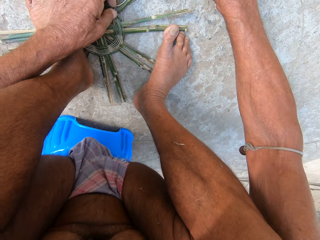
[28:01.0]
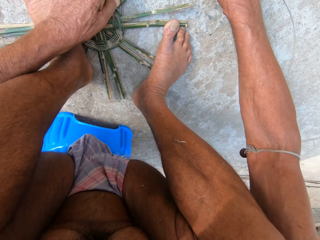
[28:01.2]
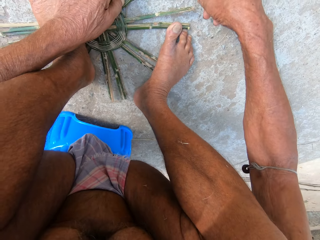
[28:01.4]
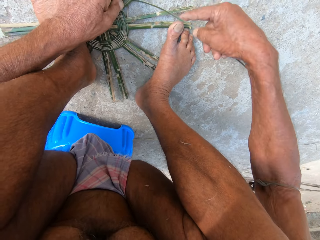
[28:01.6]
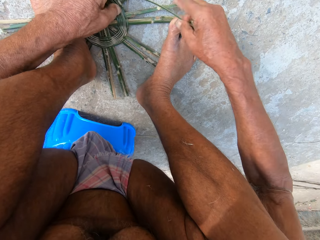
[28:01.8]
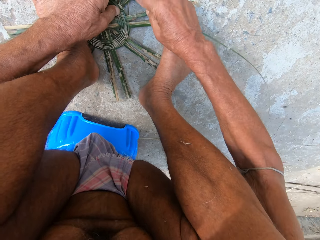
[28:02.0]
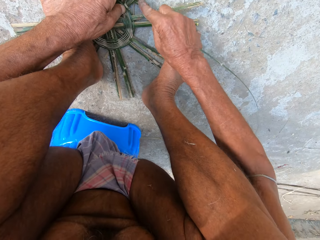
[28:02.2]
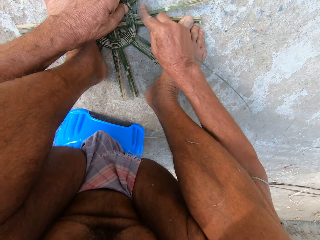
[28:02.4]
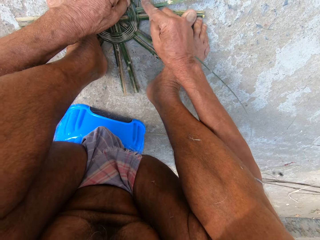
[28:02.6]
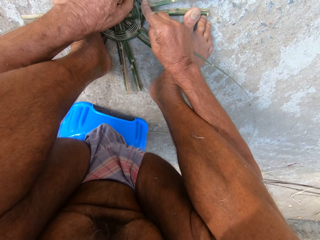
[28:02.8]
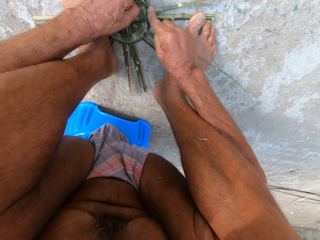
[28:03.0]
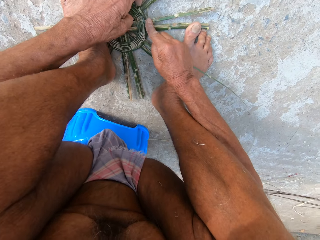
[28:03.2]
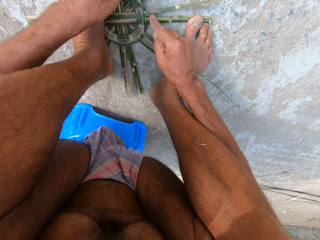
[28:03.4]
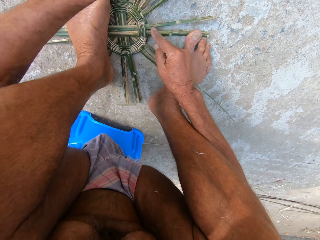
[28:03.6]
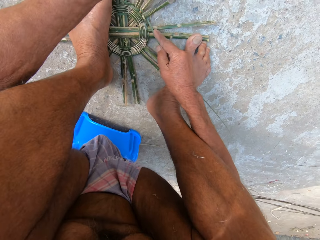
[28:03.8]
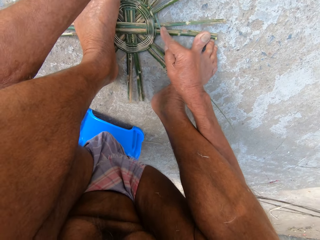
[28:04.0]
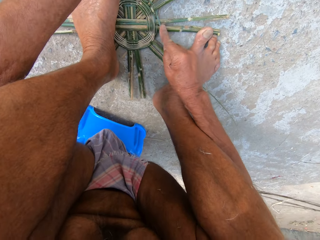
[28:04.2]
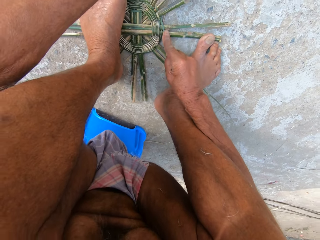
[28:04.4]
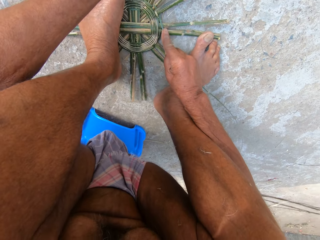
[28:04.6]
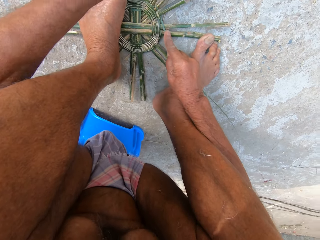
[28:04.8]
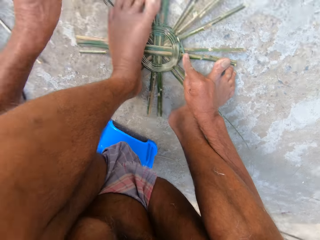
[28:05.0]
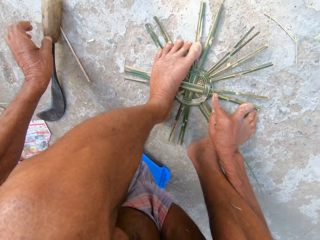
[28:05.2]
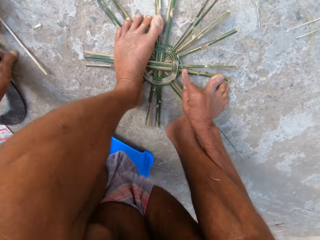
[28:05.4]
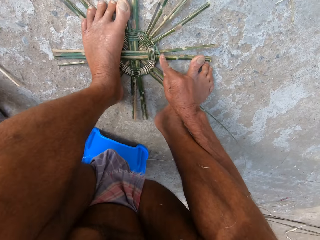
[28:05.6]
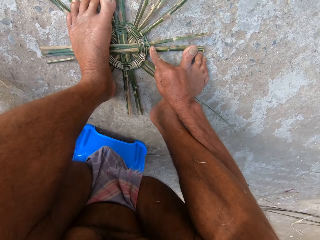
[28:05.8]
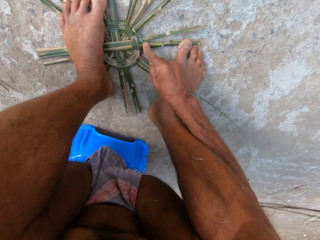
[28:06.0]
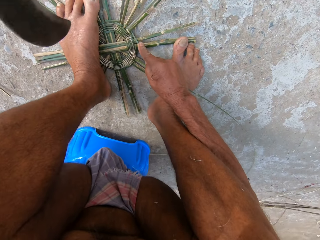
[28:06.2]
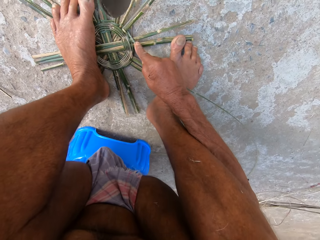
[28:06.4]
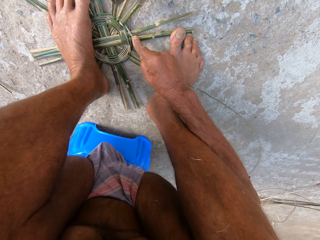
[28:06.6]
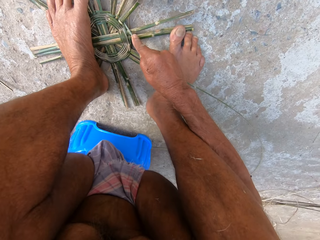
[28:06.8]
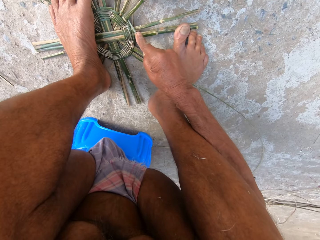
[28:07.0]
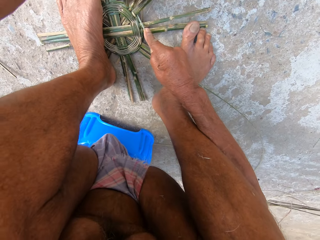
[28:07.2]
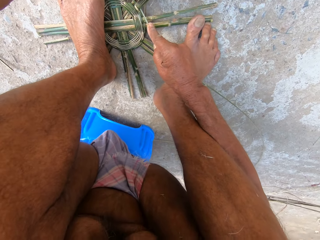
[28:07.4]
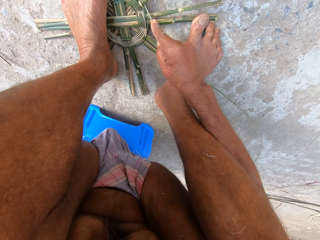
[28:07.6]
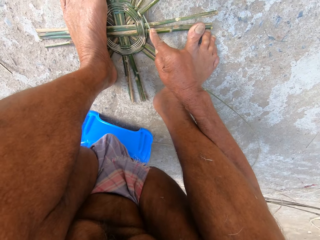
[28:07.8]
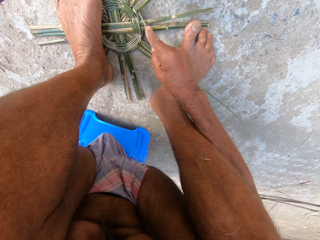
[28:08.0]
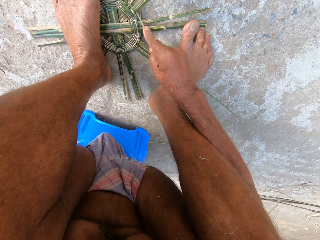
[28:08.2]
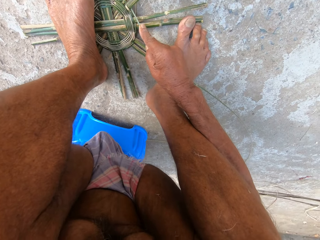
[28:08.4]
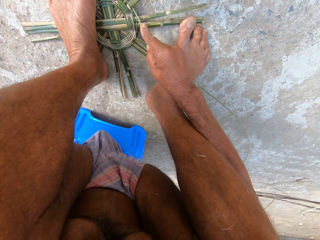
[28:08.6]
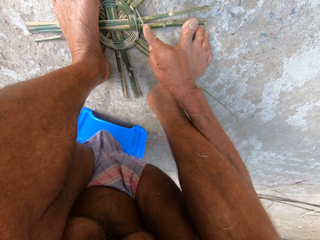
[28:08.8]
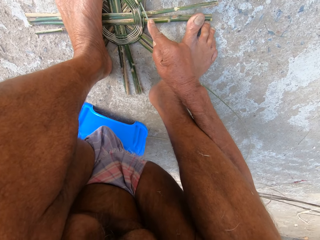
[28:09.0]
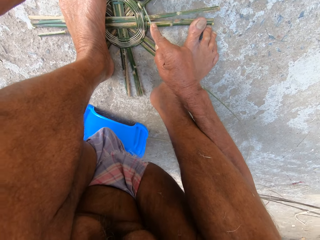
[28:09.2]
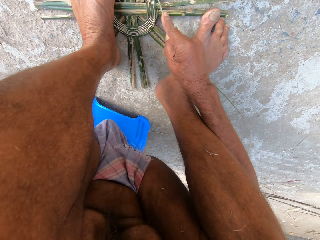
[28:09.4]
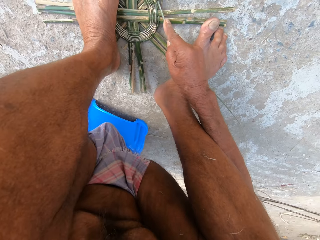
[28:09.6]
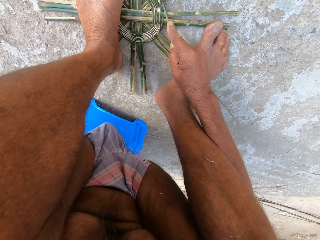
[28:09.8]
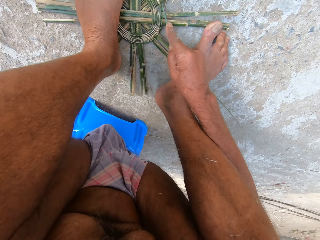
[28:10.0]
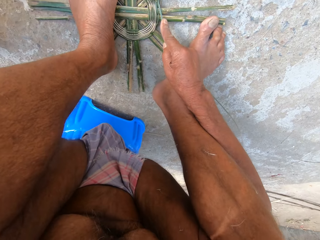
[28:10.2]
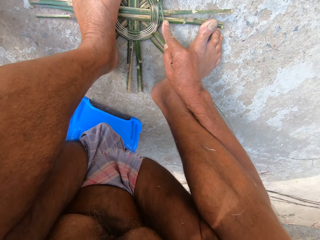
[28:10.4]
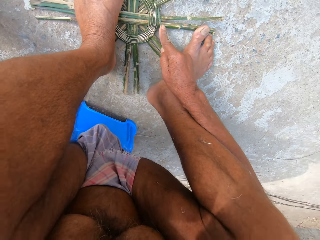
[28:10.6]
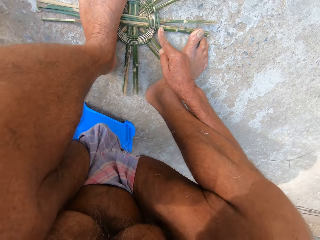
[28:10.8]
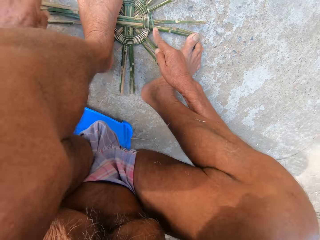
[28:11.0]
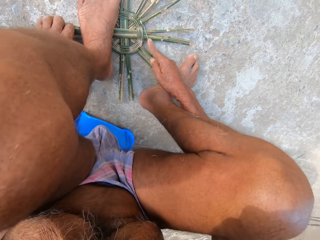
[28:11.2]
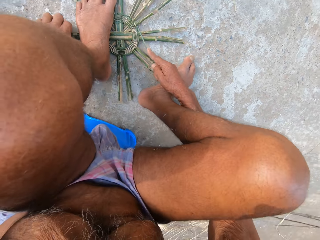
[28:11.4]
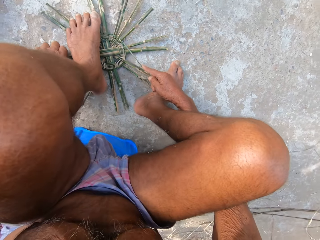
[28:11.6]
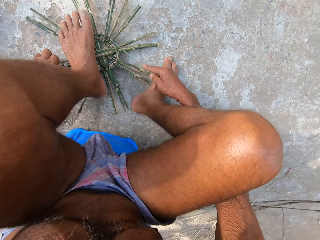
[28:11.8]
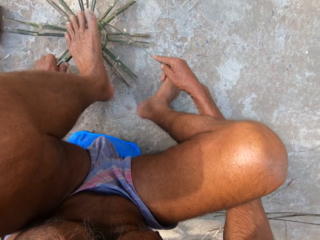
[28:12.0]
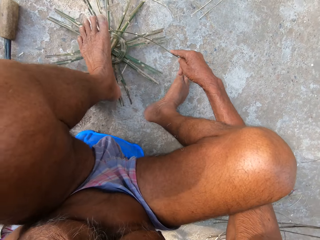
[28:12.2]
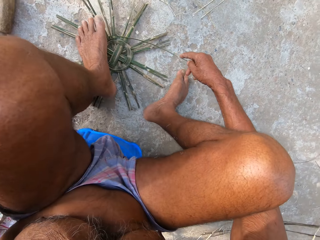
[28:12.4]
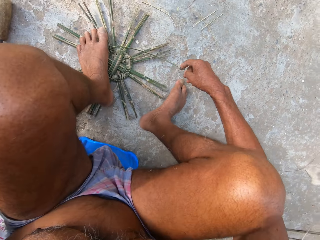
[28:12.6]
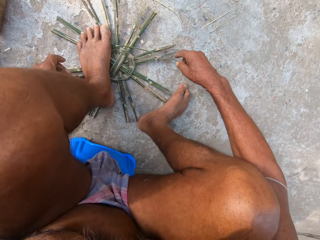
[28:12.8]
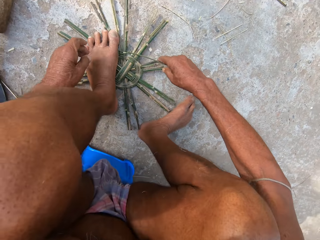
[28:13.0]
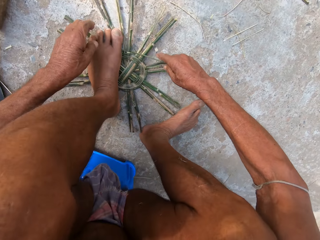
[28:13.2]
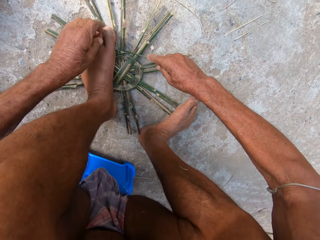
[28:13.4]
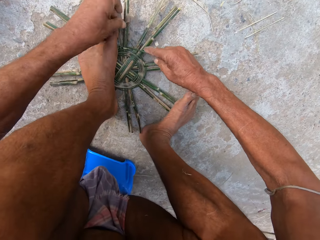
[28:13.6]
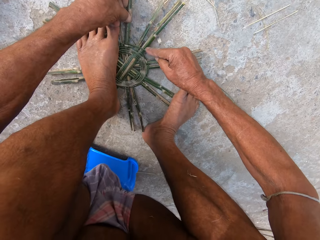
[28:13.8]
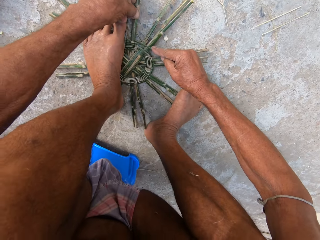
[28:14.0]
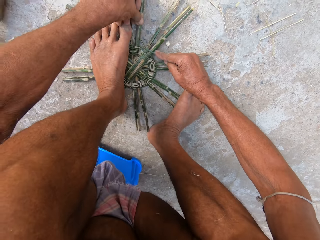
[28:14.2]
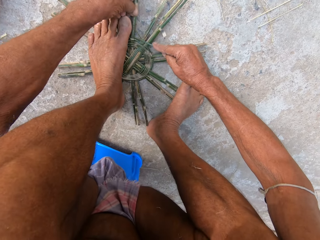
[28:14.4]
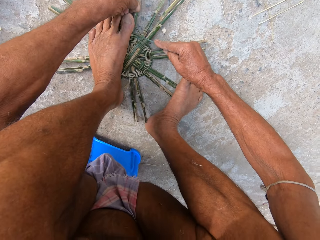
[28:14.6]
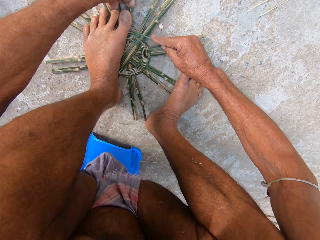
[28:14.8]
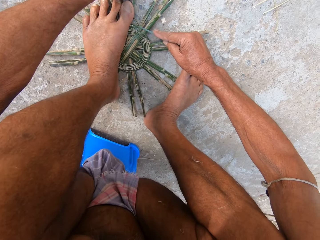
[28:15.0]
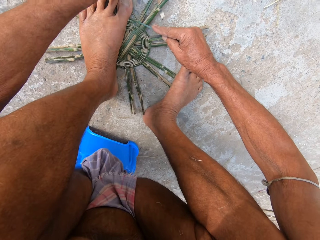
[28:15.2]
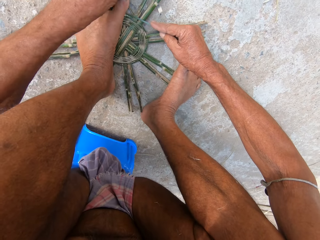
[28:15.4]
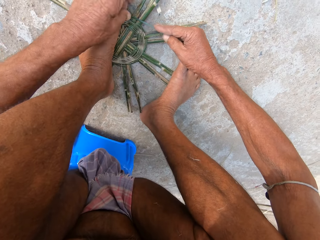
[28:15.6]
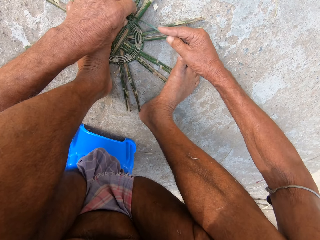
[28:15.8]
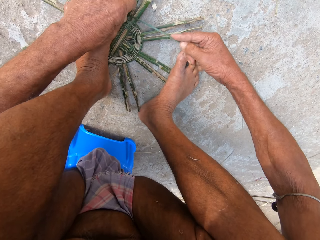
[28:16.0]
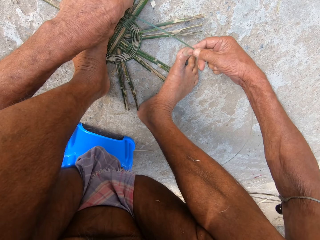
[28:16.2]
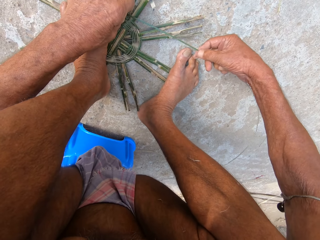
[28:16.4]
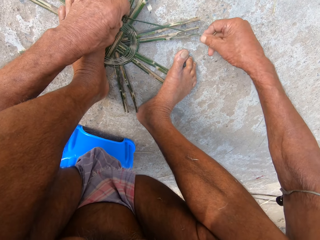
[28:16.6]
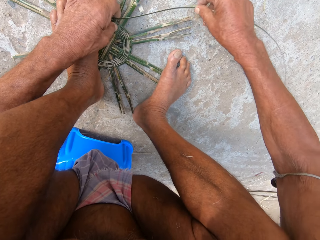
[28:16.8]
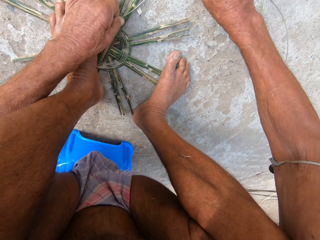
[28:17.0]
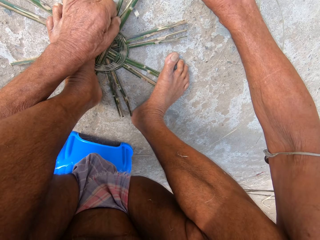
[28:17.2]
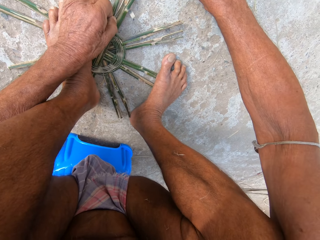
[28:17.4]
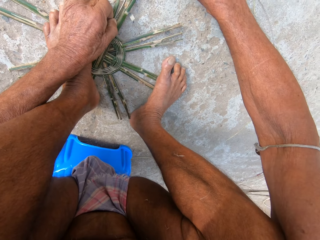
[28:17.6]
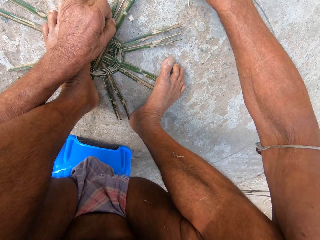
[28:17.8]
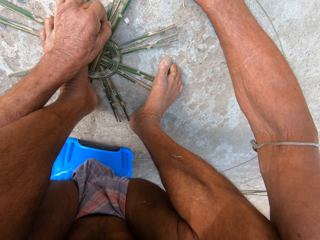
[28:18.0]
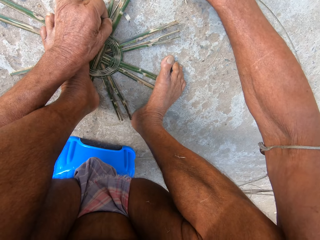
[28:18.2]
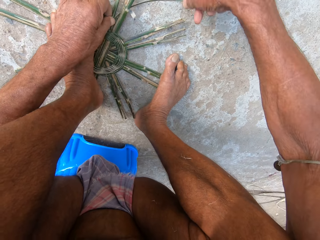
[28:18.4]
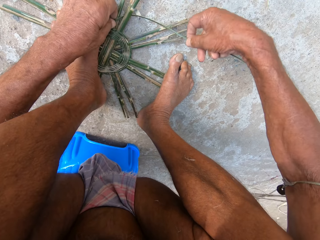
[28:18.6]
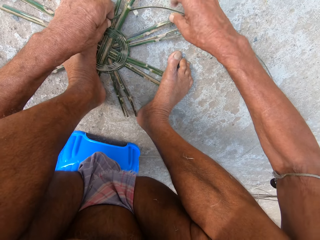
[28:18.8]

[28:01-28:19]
The camera wearer picks the machete from the floor with his left hand. He hits the bamboo basket on the floor with the machete in his left hand. He drops the machete on the floor with his left hand. He turns the bamboo basket on the floor with his left hand. He weaves the bamboo basket on the floor with both hands.

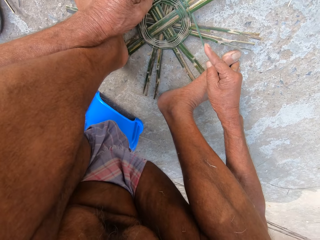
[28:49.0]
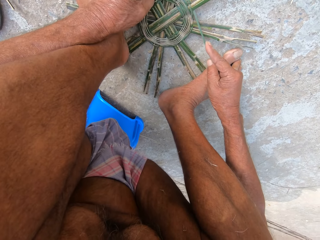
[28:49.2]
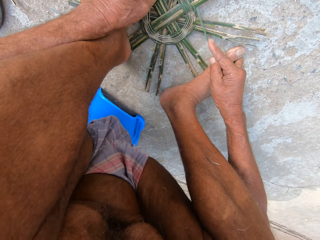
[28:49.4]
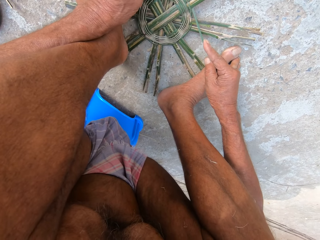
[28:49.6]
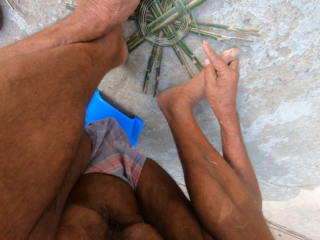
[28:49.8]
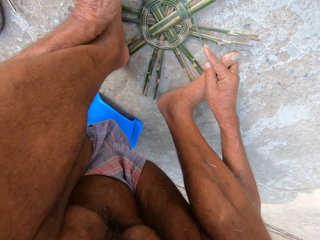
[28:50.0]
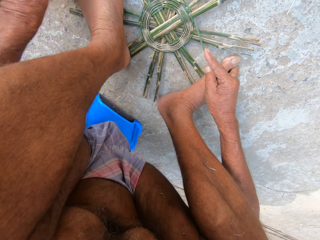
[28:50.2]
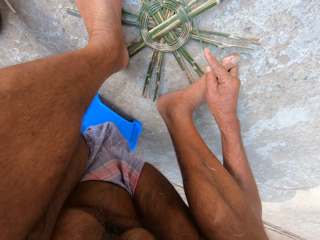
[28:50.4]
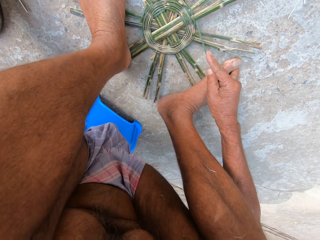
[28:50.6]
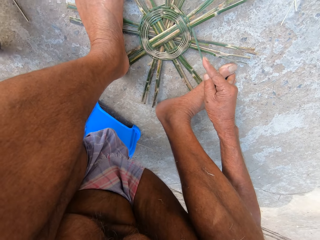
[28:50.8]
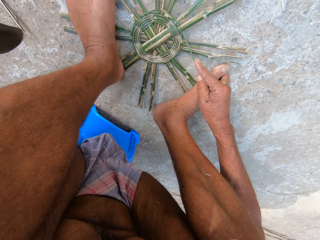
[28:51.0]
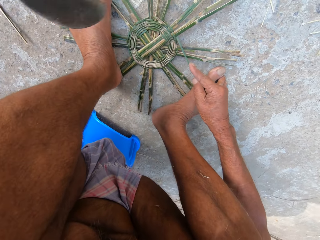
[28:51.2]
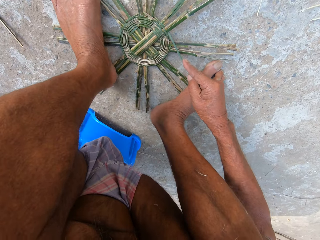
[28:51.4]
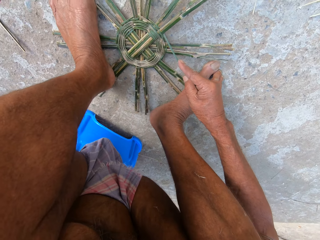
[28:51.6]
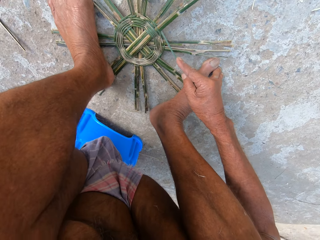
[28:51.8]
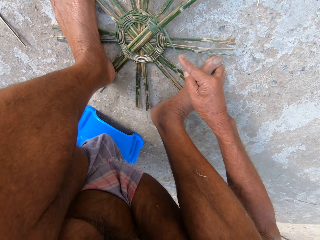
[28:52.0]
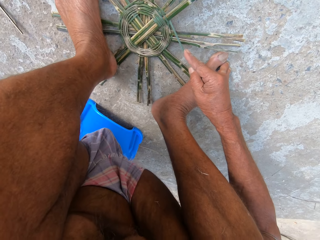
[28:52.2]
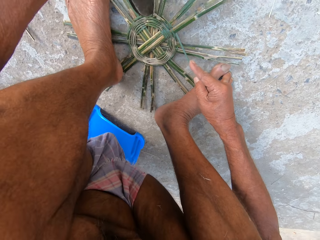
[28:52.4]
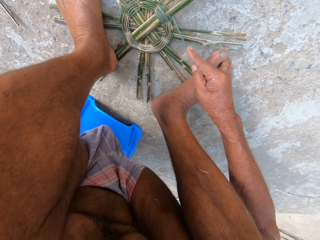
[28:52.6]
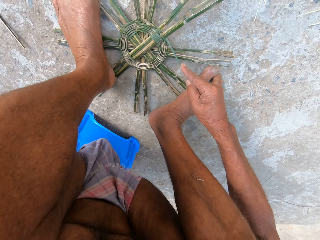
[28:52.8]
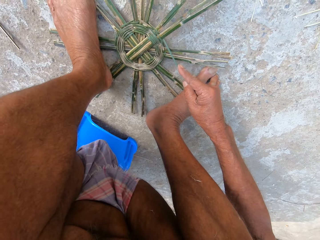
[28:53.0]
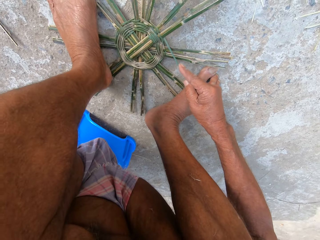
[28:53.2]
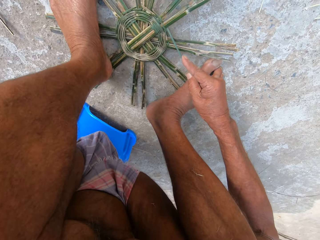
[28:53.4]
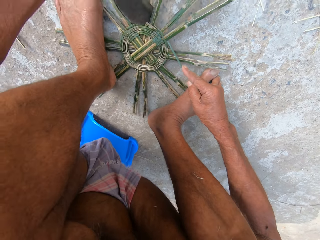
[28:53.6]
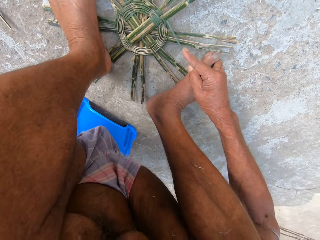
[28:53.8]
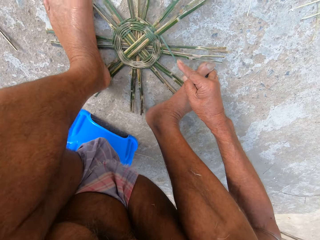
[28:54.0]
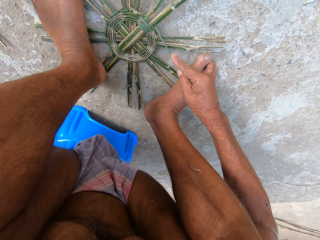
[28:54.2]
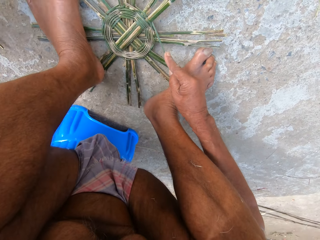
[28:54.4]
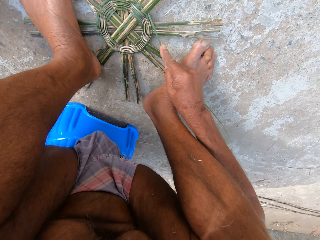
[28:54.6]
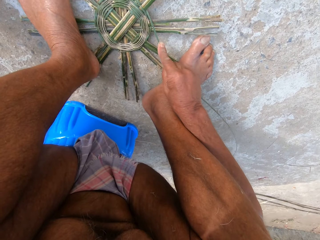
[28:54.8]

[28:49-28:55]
The camera wearer picks the machete from the floor with his left hand. He hits the bamboo basket on the floor with the machete in his left hand.
